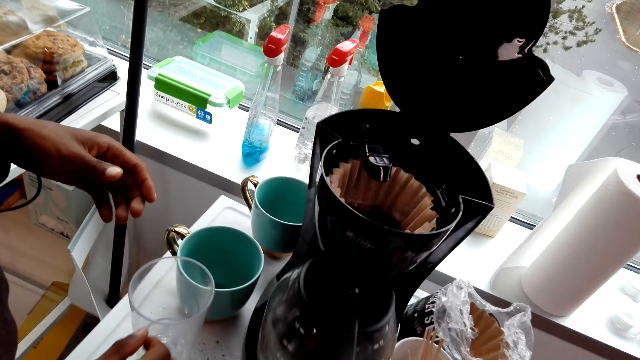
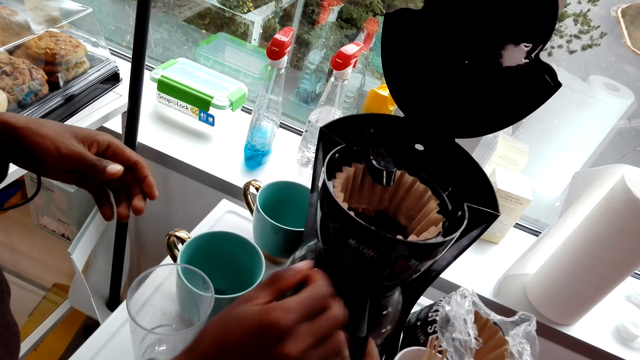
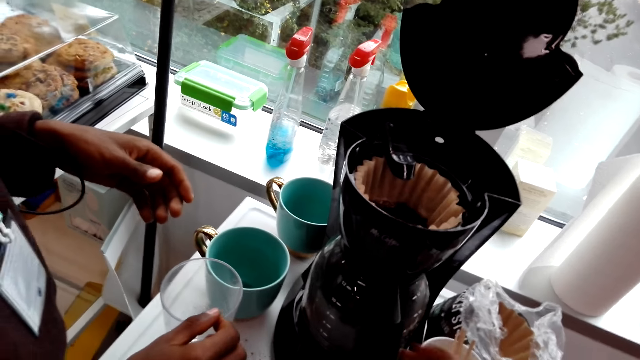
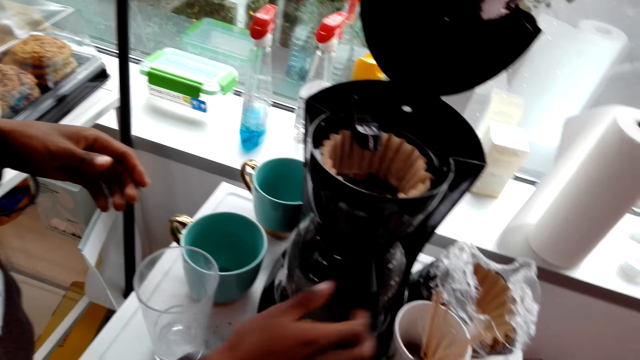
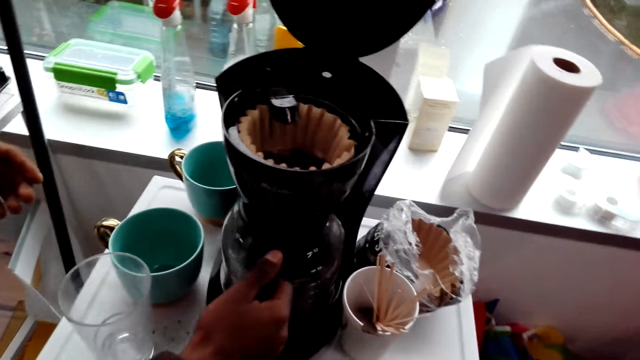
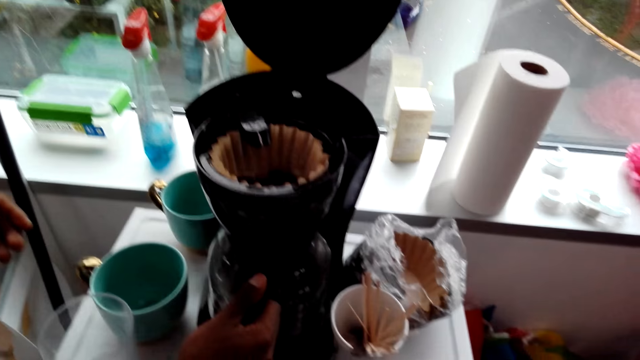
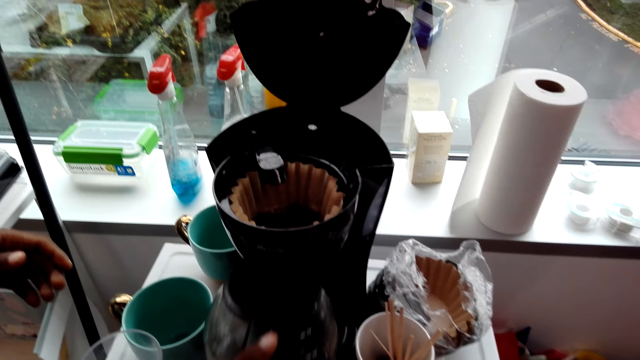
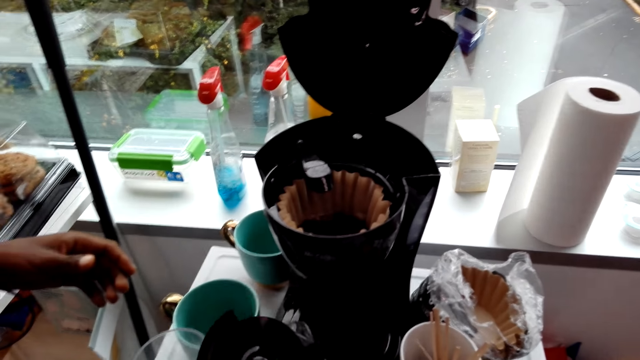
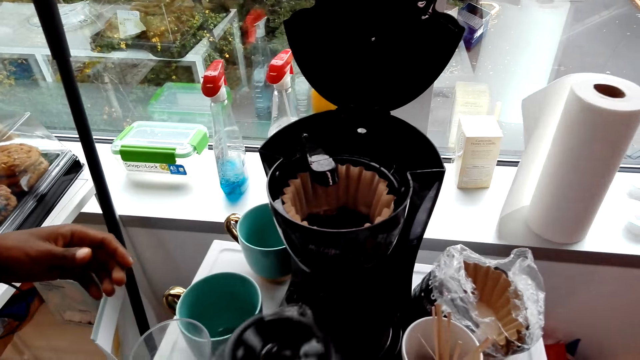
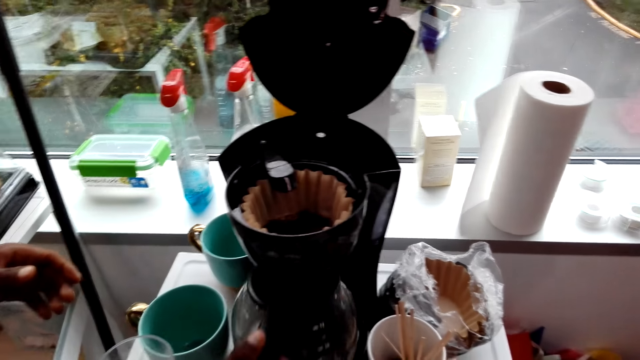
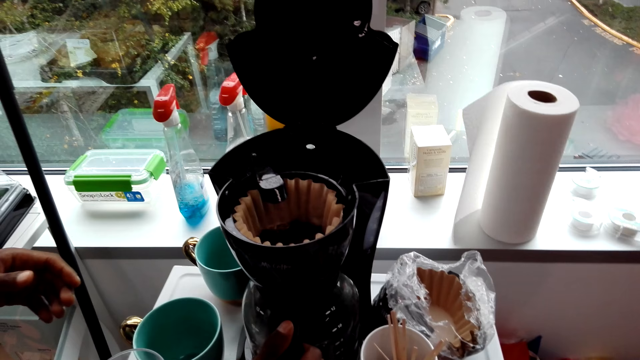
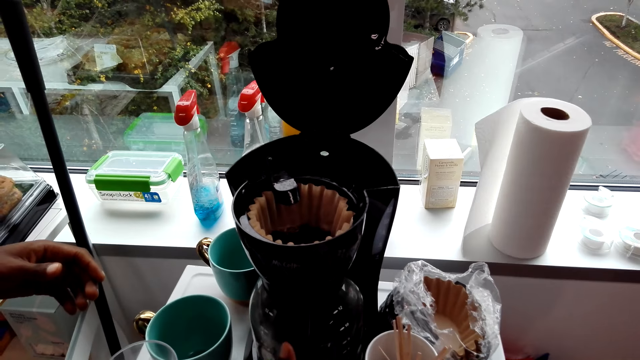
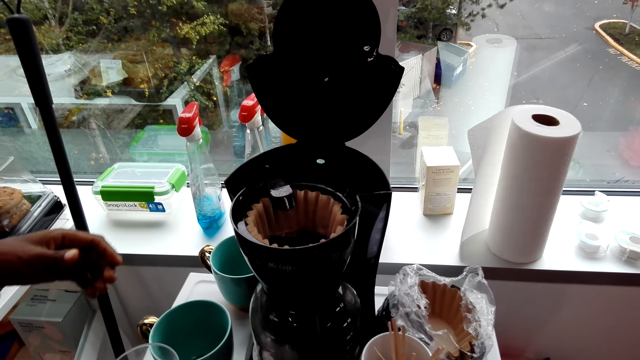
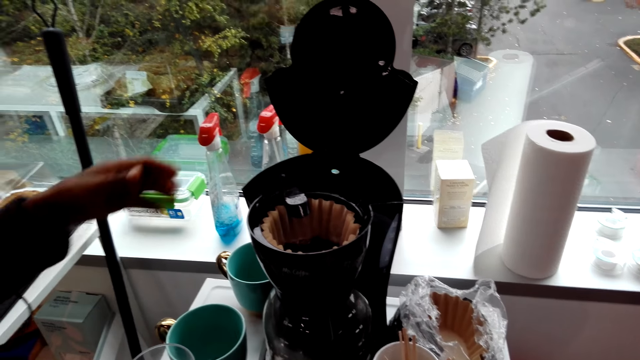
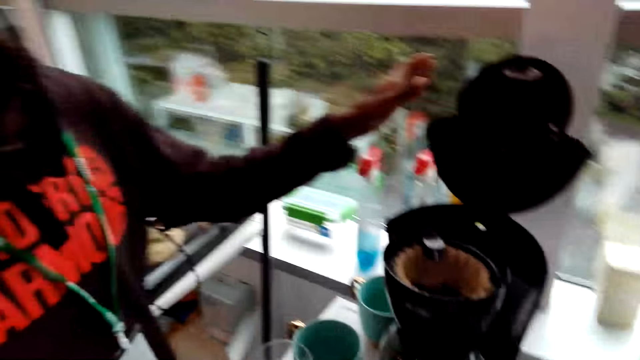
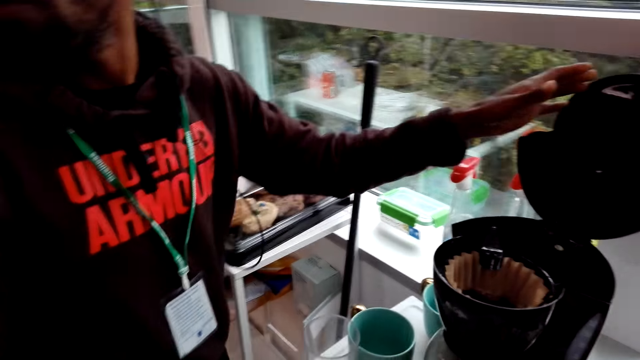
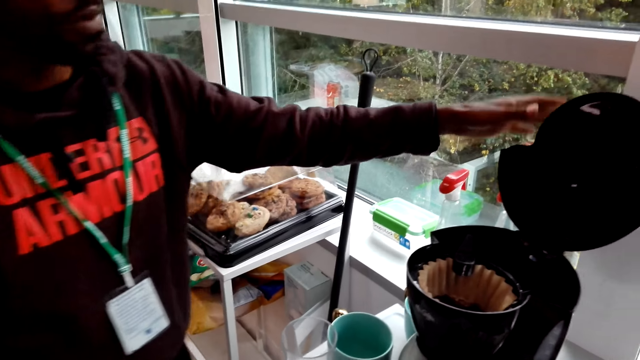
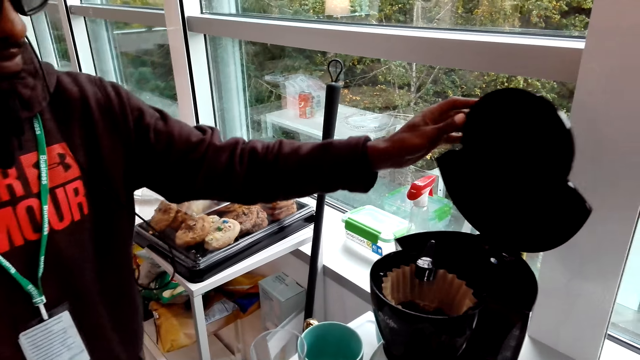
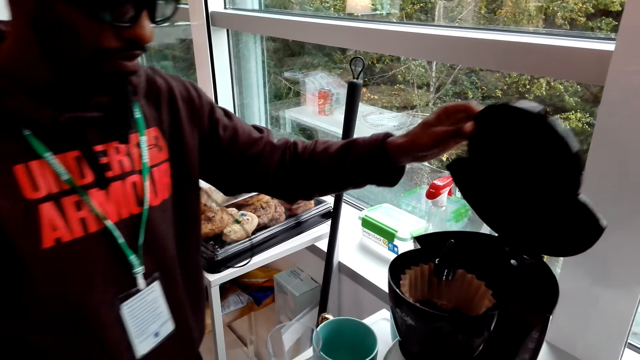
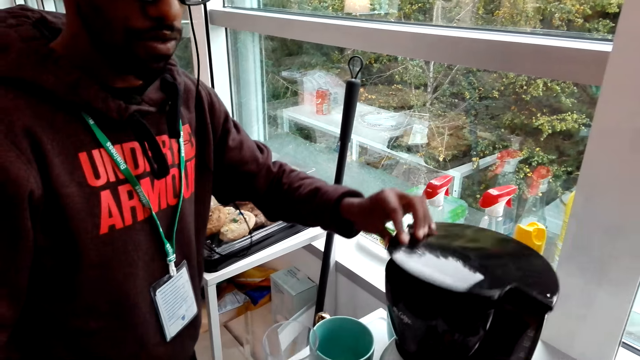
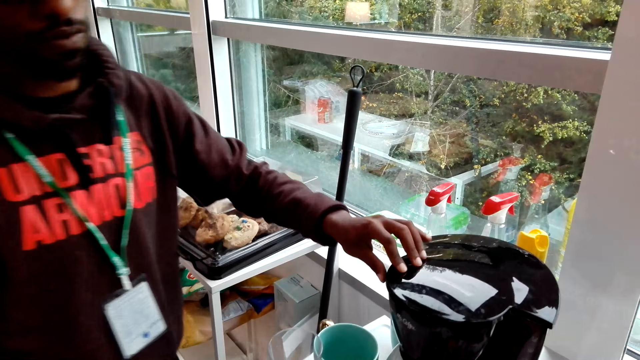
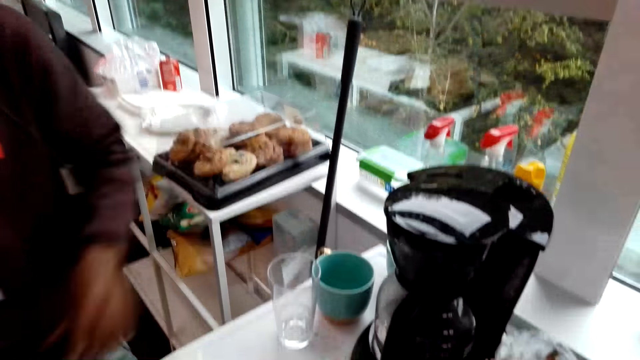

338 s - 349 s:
The camera wearer puts a jug in the coffee maker and places something on the counter top. A man pushes the jug in the coffee maker. The camera wearer does something. The man removes the jug from the coffee maker. The camera wearer looks around. They move the kettle. The man puts the jug from the coffee maker. The camera wearer places something on the counter top. The man stretches a hand, closes the coffee maker, and moves around.

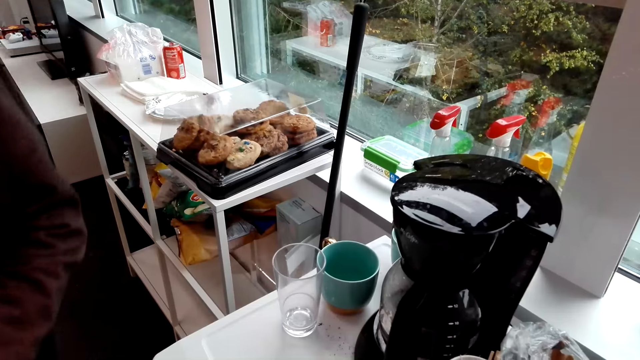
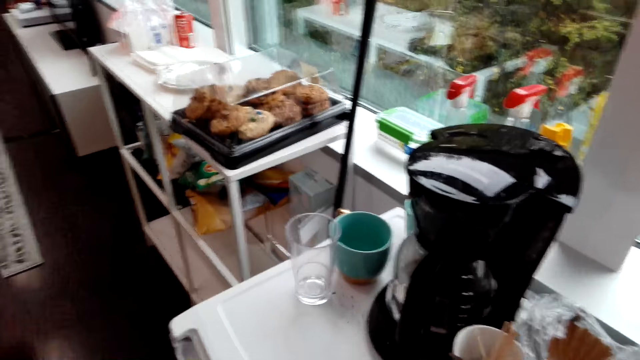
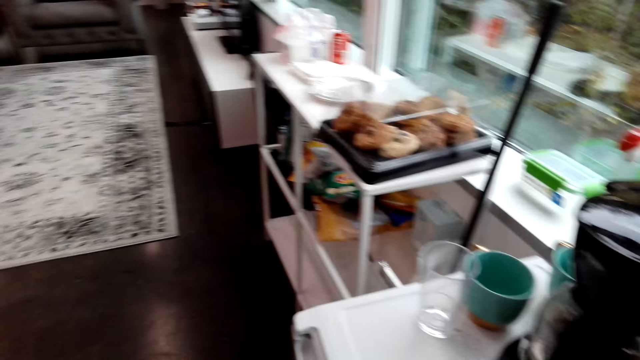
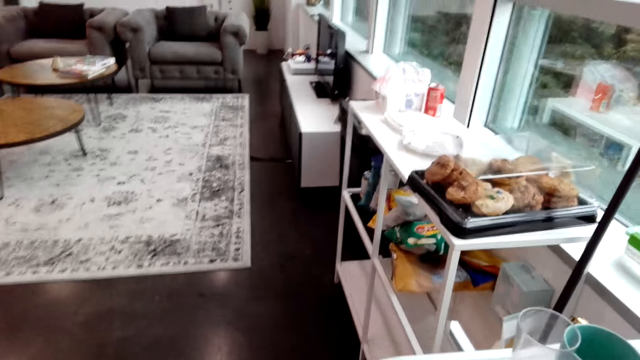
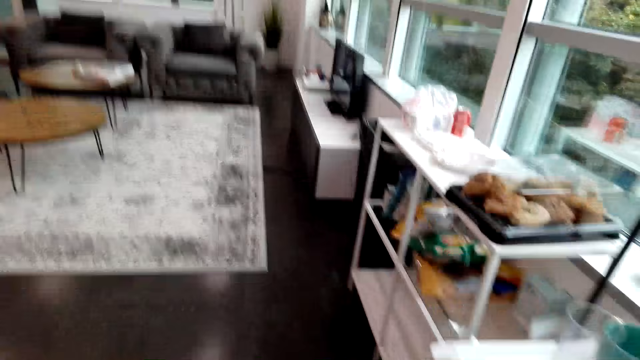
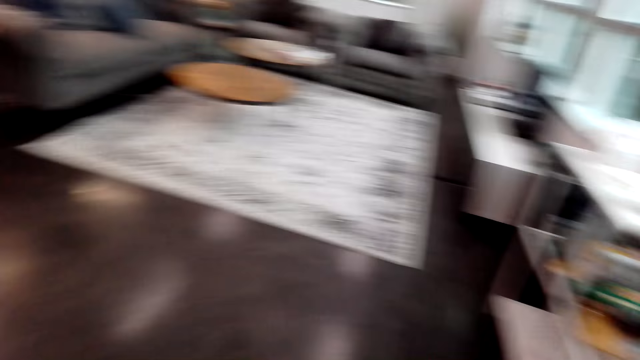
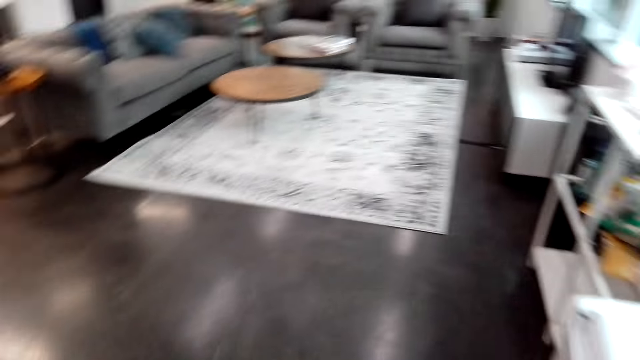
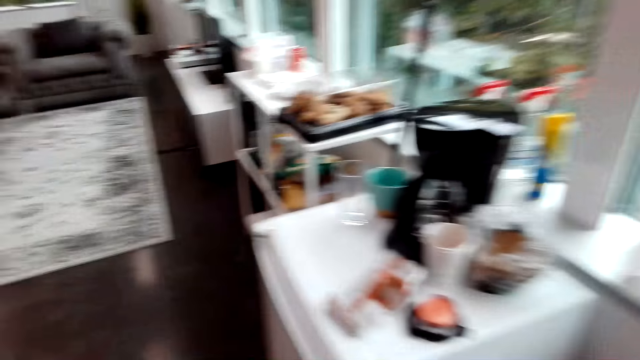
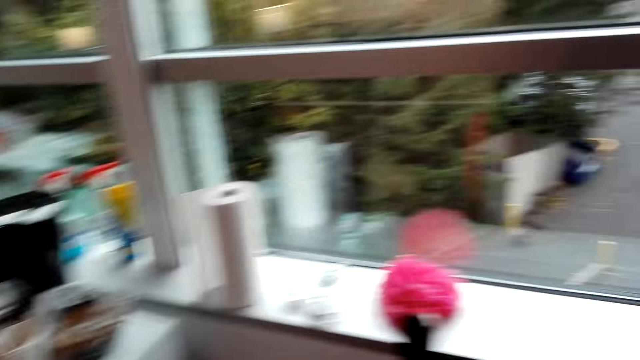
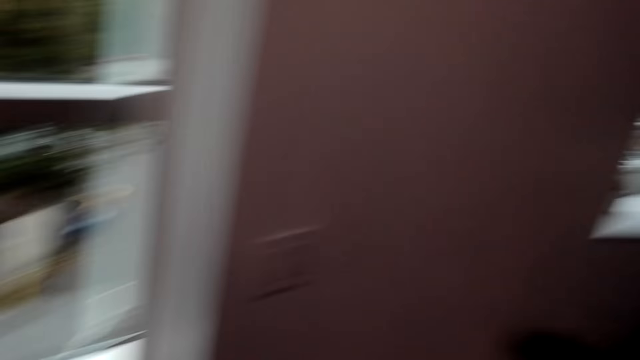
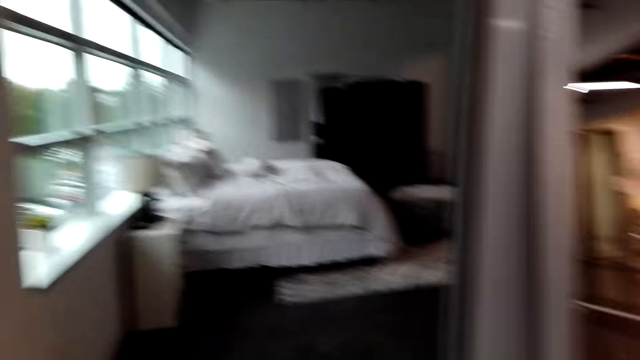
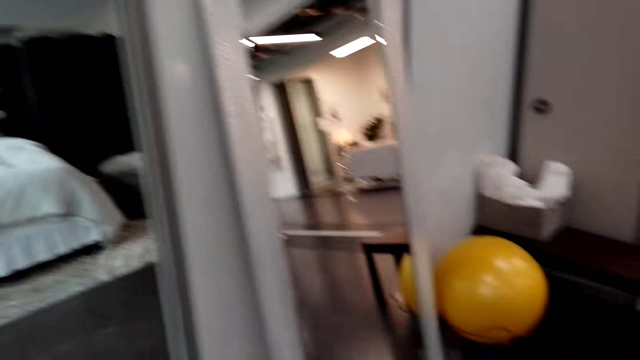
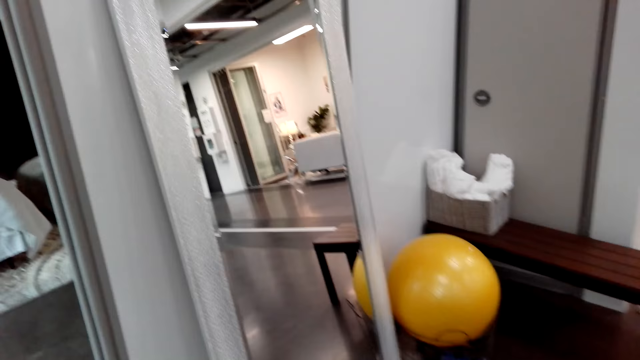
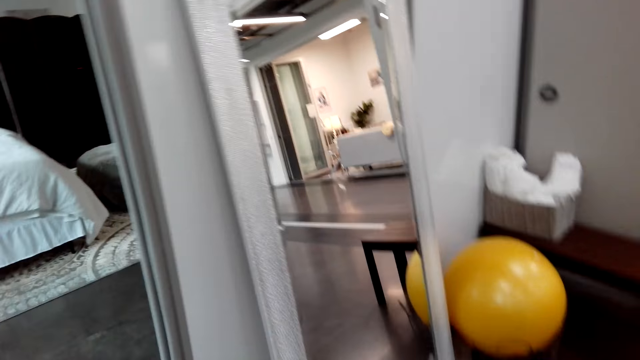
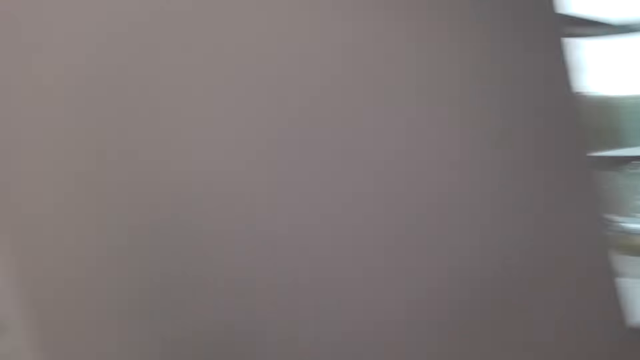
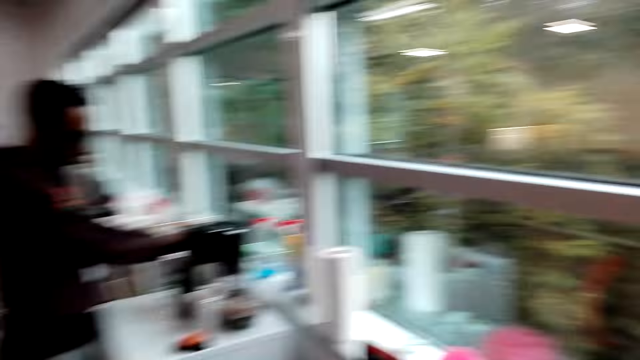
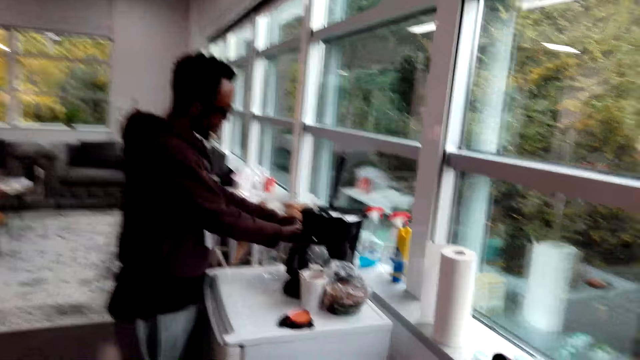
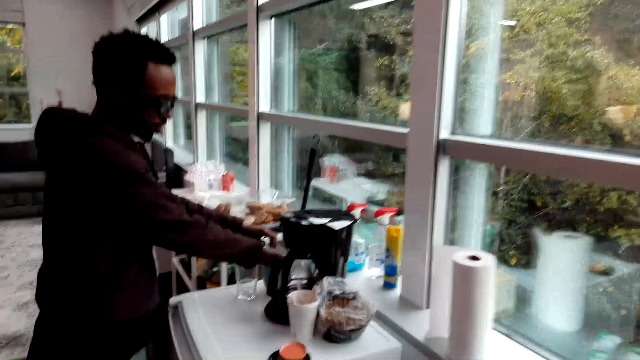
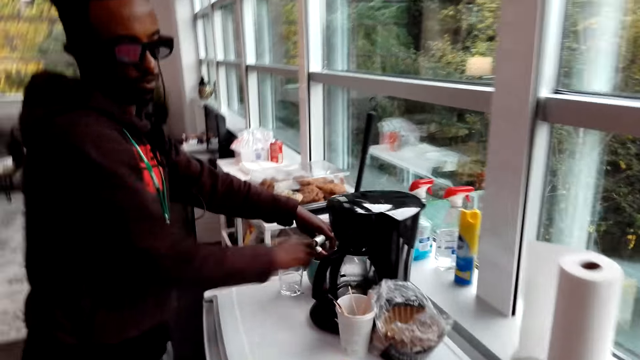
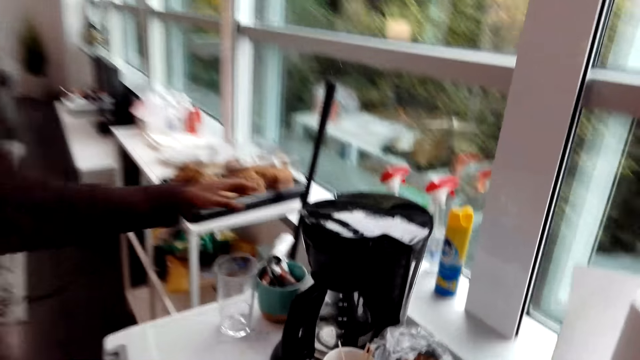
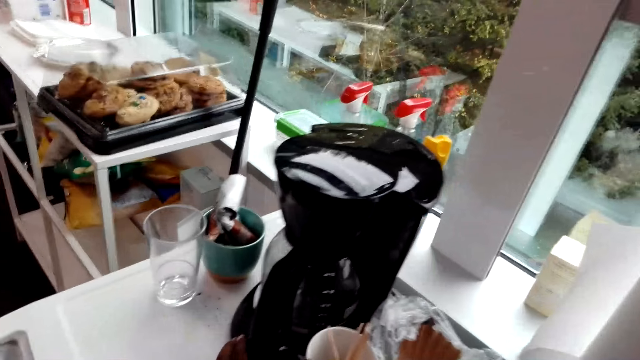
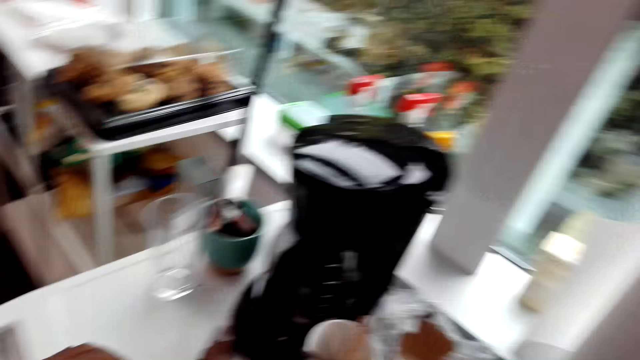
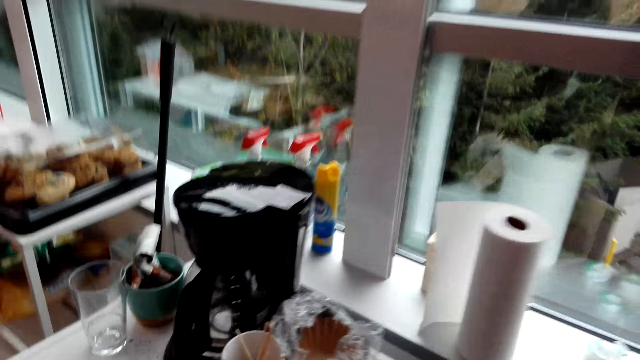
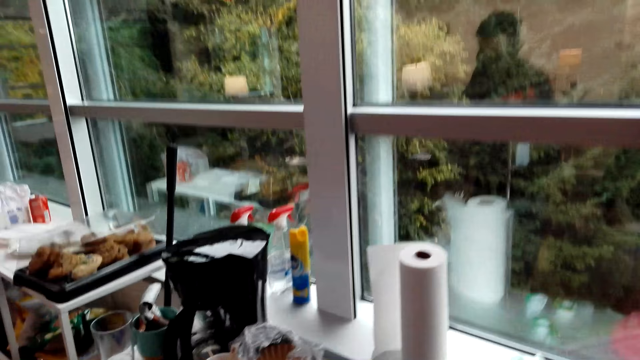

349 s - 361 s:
A man walks around the room. The camera wearer does something. They walk around the room. The man puts a packet of something in a cup, does something, and moves around the room. The camera wearer holds the coffee maker. The man moves a hand. The camera wearer looks around.
